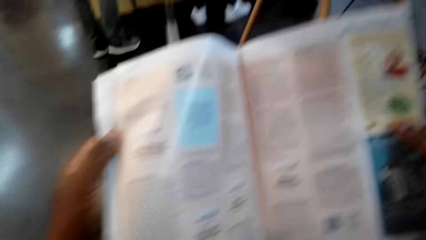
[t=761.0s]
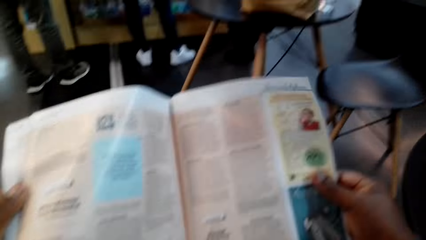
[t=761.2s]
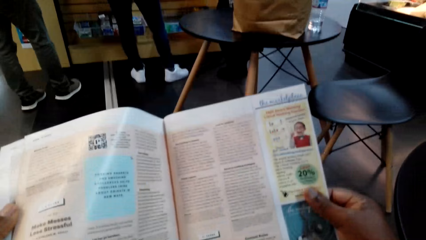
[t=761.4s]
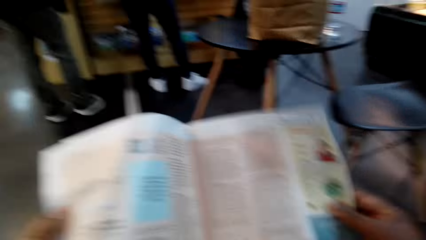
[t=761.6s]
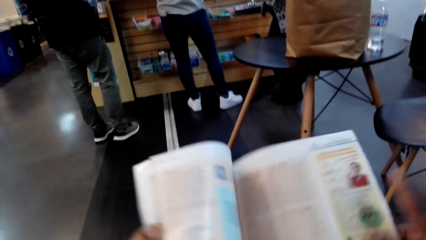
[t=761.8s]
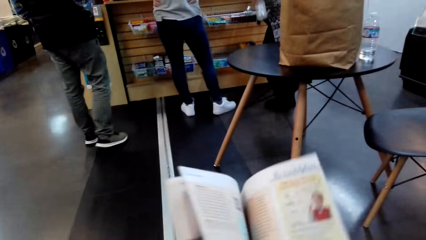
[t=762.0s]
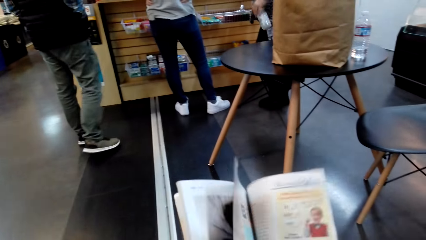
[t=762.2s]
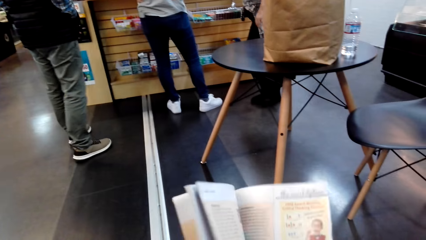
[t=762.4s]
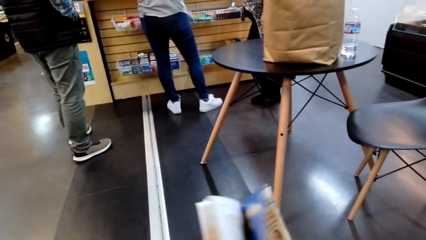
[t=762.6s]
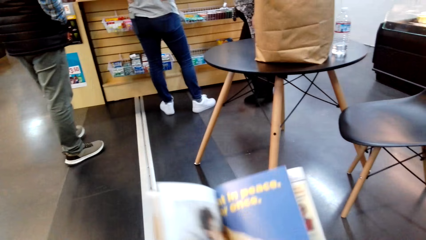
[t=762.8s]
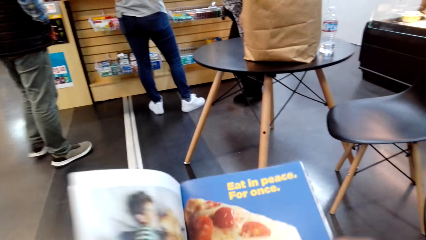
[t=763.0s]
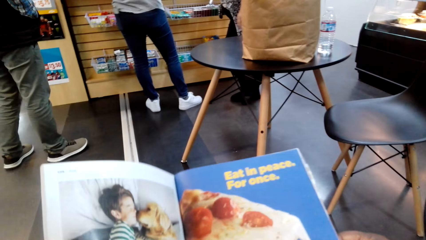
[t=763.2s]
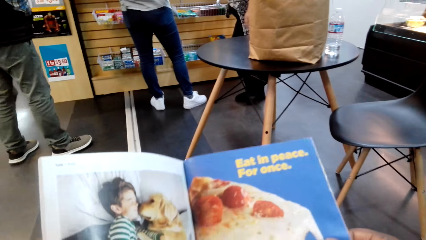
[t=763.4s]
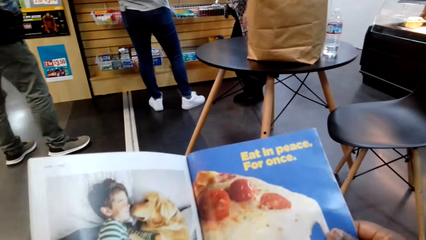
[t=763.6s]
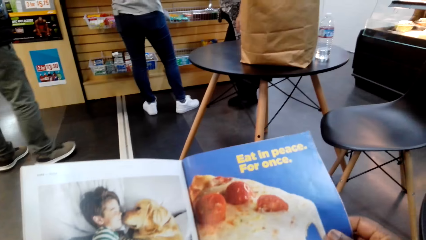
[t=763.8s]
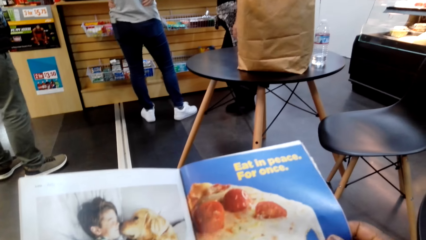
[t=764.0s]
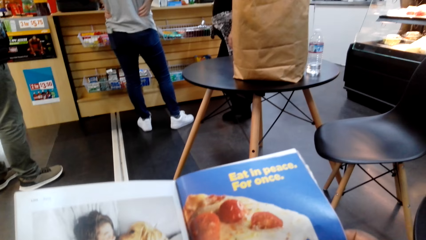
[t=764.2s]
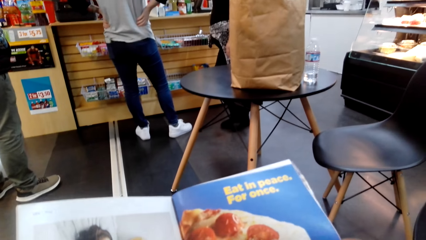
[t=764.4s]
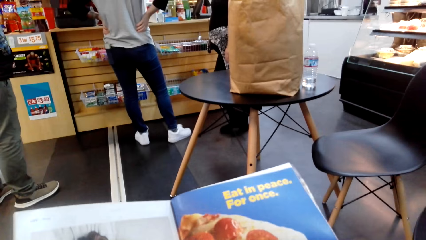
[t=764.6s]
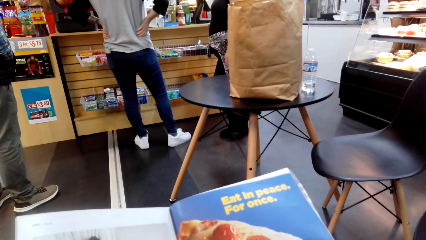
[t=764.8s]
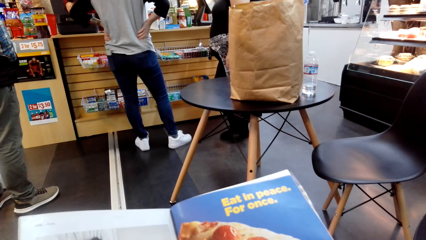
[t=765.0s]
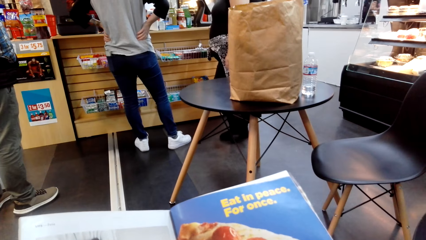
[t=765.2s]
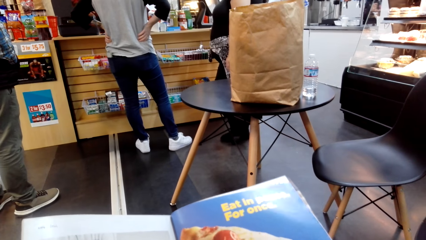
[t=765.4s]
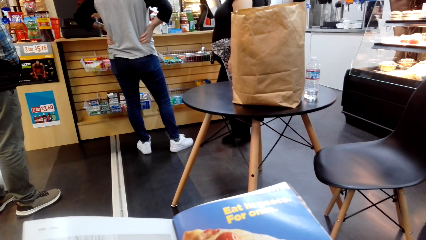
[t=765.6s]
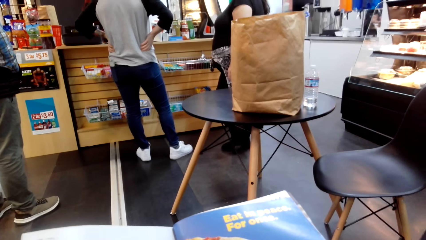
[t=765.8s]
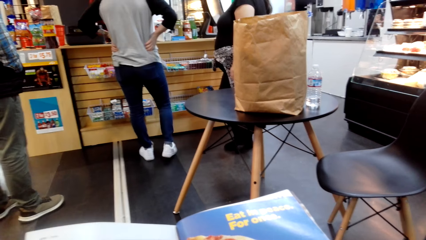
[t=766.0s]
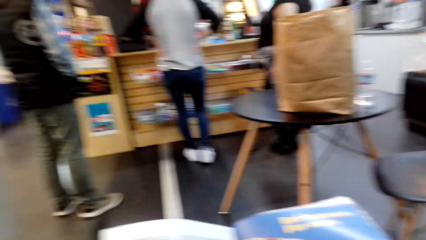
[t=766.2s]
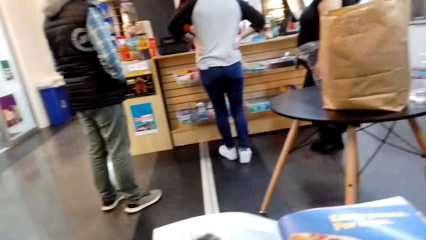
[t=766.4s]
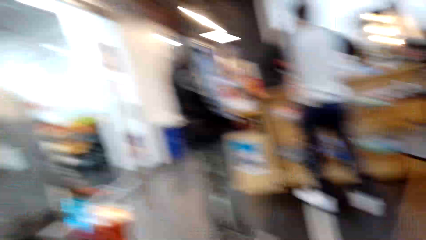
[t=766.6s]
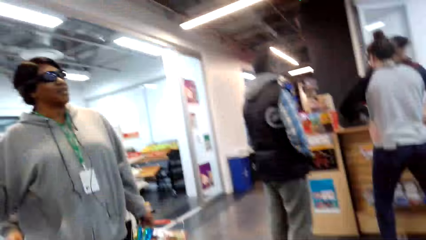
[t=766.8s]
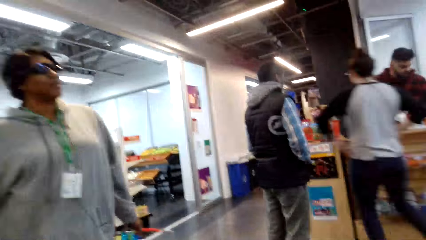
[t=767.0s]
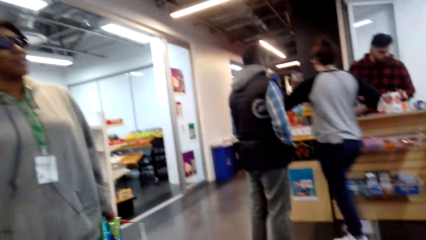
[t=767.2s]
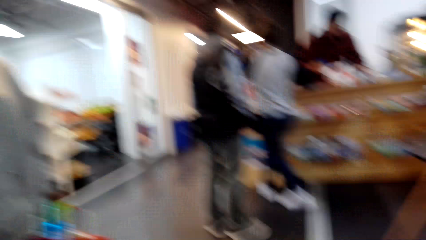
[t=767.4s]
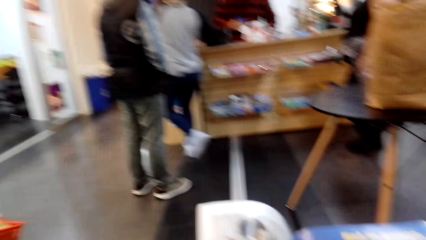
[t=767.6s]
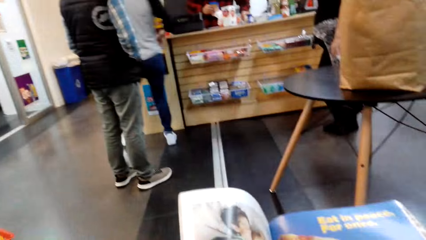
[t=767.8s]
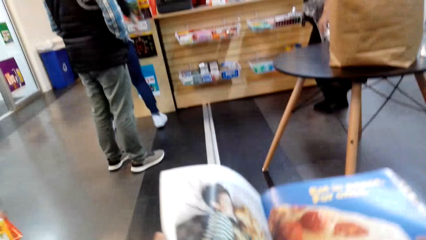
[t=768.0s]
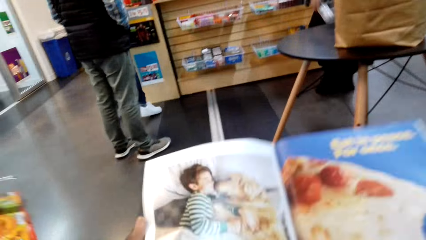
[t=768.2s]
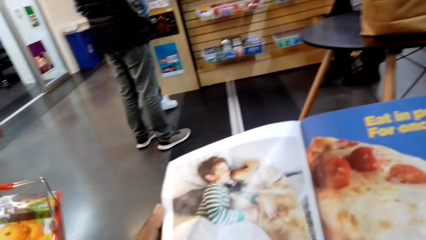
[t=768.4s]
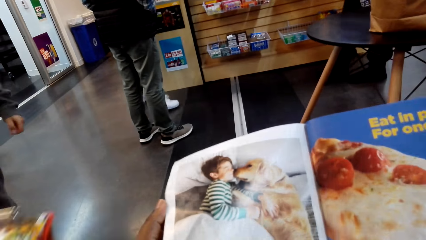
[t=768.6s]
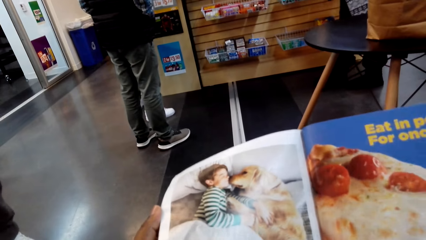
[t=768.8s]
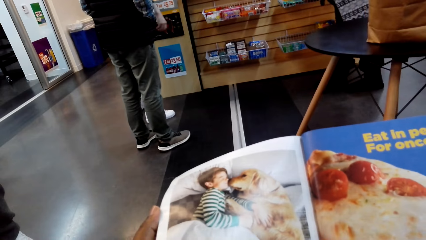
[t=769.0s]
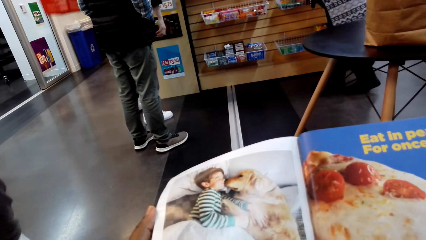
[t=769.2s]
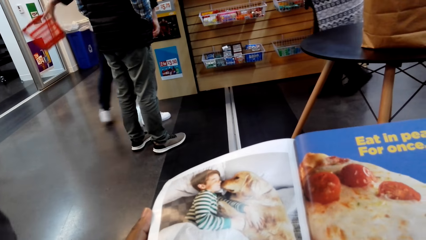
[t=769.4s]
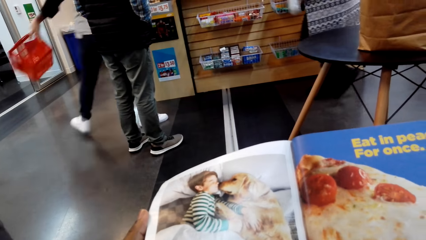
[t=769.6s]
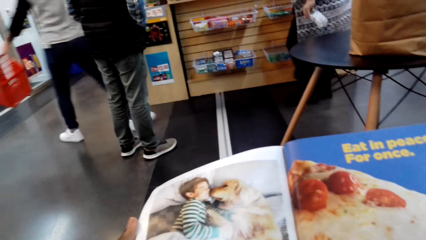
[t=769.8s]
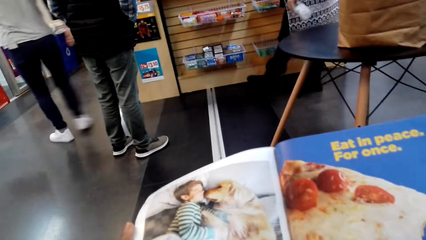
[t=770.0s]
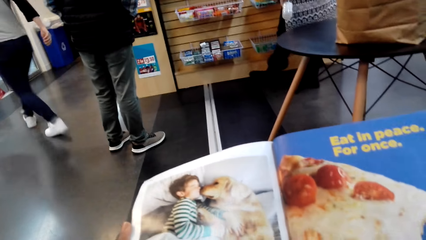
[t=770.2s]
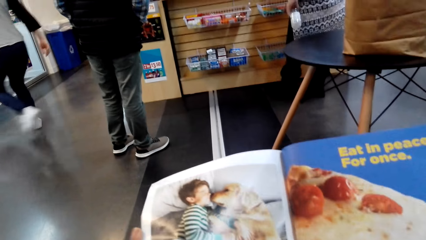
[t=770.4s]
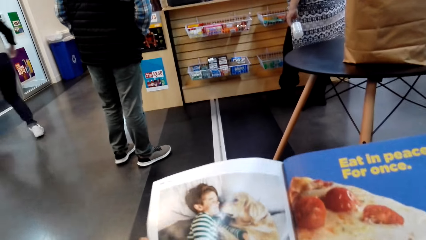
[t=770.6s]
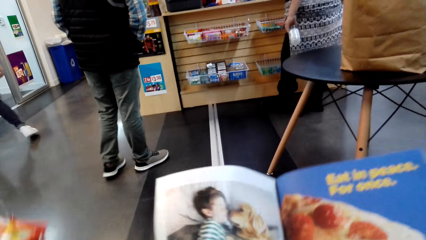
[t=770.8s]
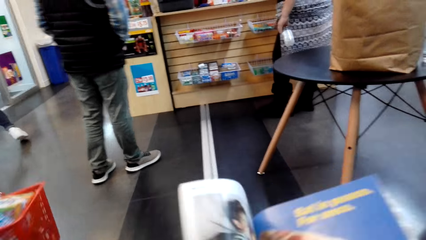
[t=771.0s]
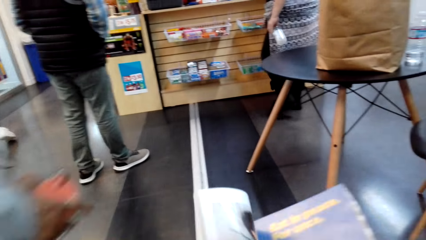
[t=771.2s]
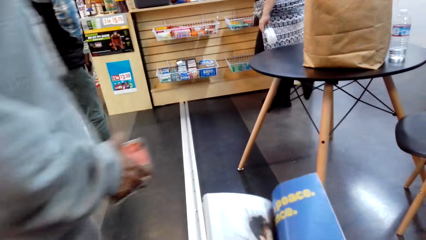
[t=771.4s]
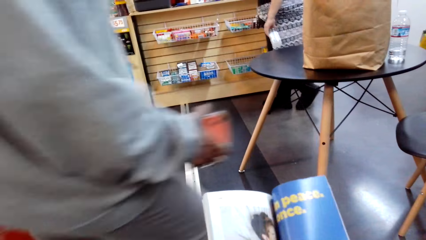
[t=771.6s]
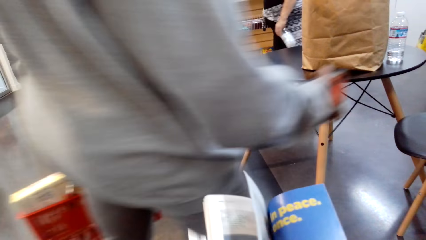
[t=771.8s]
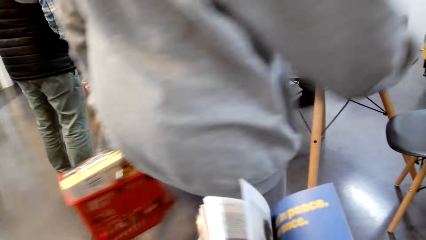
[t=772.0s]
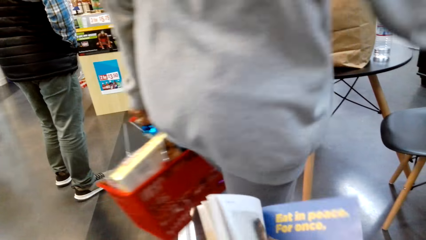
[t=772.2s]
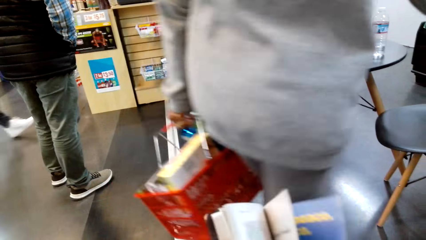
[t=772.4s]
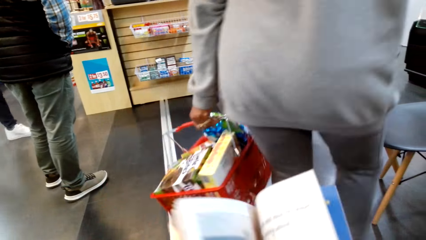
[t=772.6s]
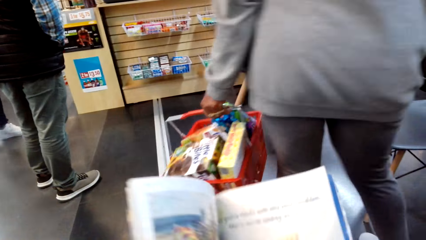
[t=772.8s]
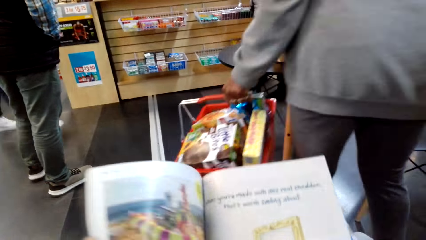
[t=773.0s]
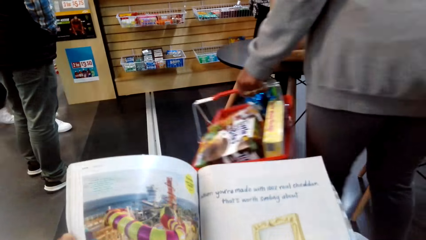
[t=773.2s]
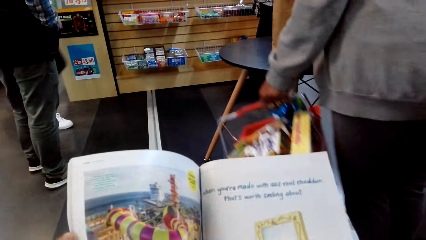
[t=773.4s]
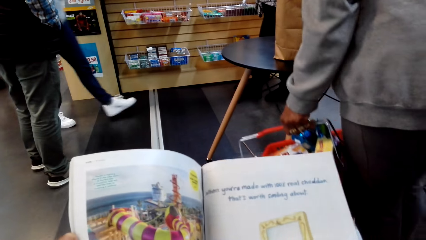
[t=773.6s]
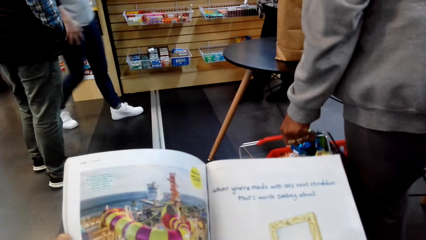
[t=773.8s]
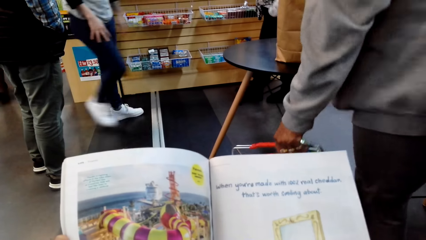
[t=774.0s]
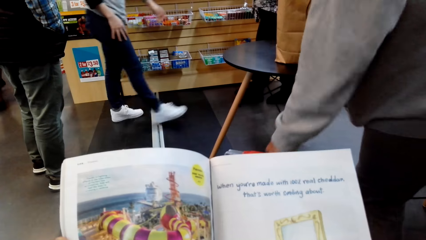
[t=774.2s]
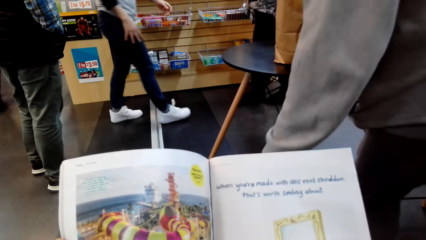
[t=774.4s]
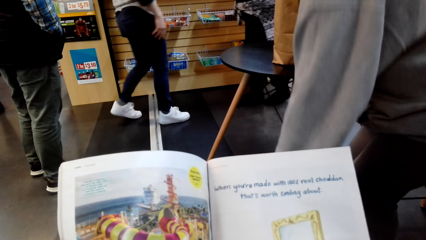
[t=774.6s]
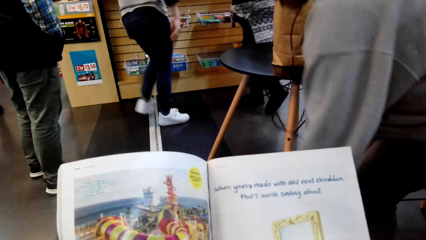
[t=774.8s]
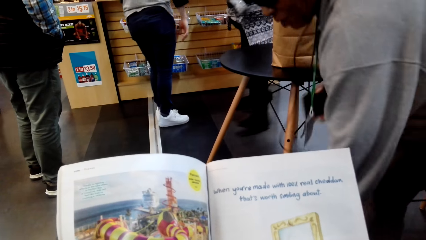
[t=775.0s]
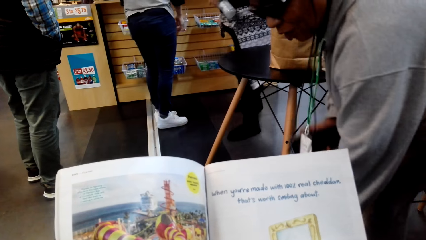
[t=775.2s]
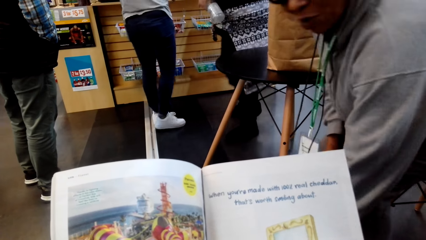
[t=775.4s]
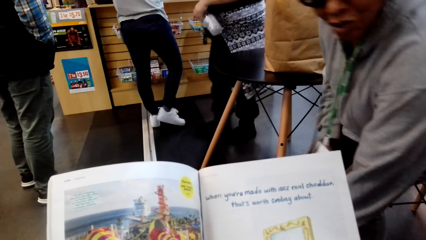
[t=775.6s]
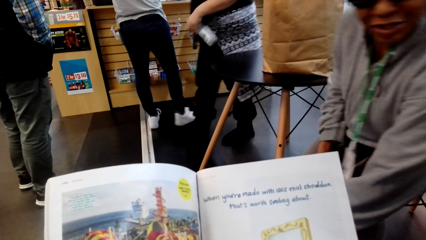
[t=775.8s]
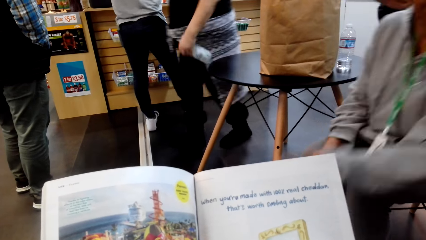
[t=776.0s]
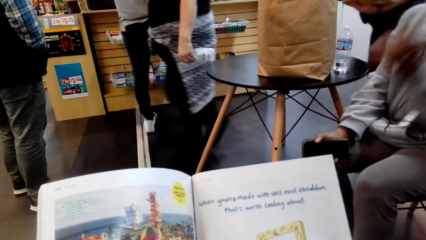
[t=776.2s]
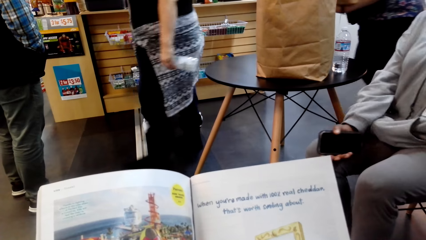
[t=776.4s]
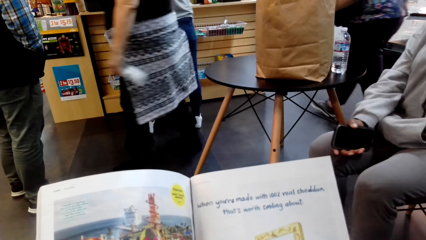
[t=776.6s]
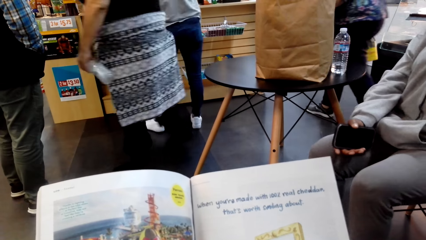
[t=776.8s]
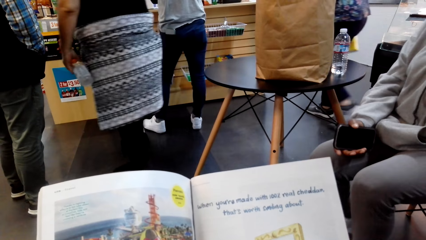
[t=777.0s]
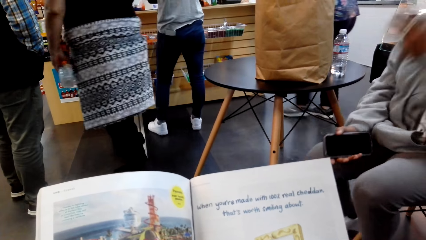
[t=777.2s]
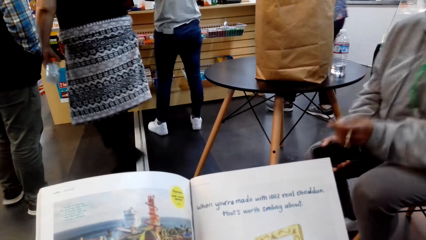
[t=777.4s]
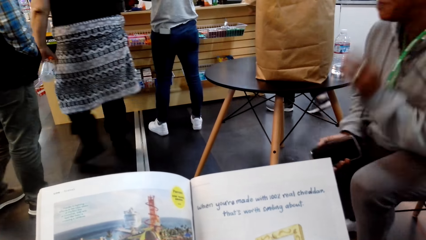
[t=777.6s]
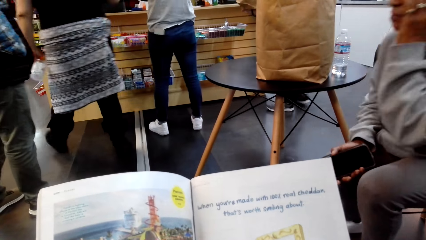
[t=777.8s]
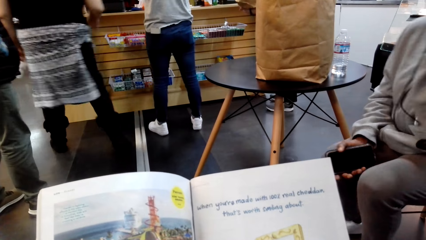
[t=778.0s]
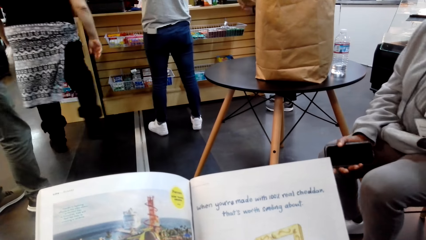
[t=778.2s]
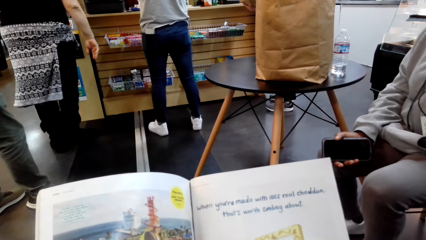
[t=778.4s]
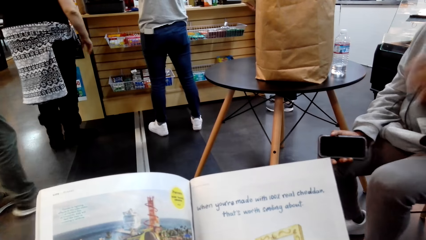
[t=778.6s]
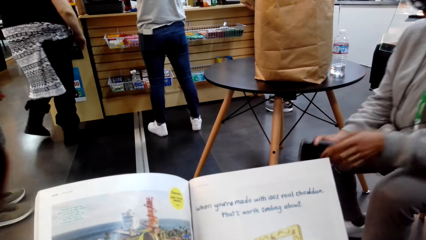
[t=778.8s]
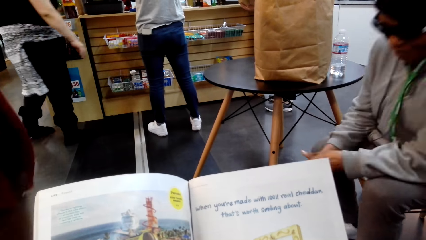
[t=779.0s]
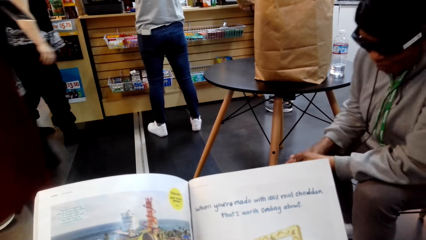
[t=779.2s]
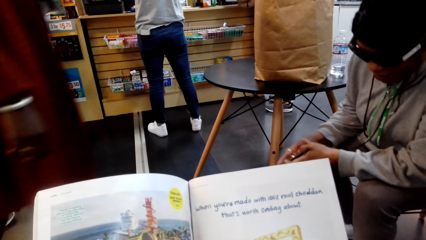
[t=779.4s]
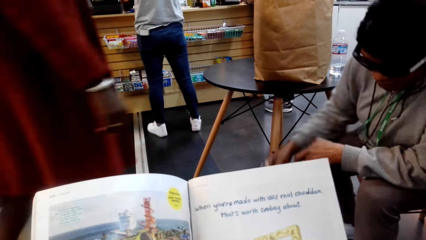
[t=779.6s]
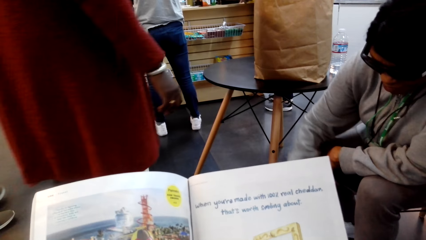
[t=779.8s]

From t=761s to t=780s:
The camera wearer turns the pages of the magazine. They read the magazine. They turn the pages of the magazine. They read the magazine.
